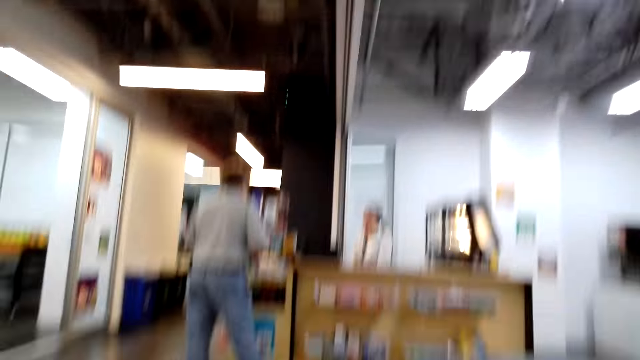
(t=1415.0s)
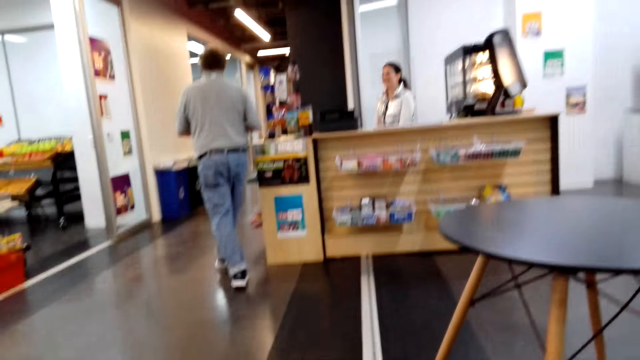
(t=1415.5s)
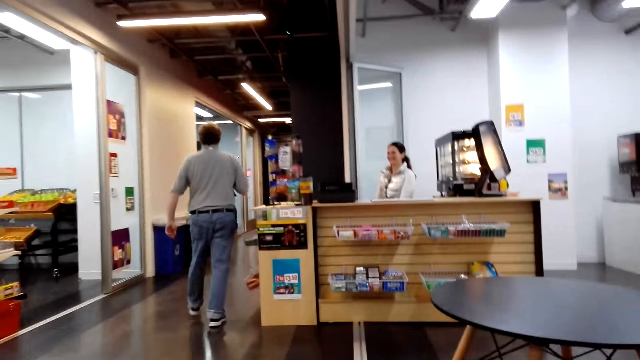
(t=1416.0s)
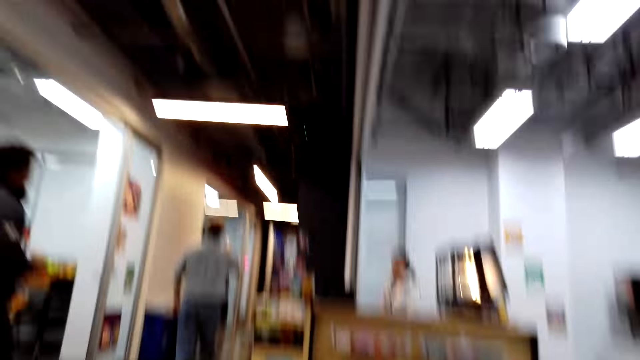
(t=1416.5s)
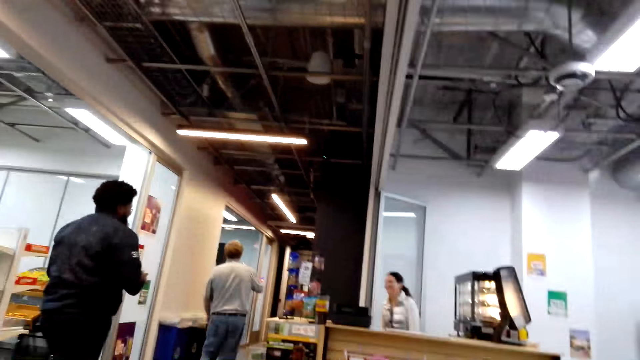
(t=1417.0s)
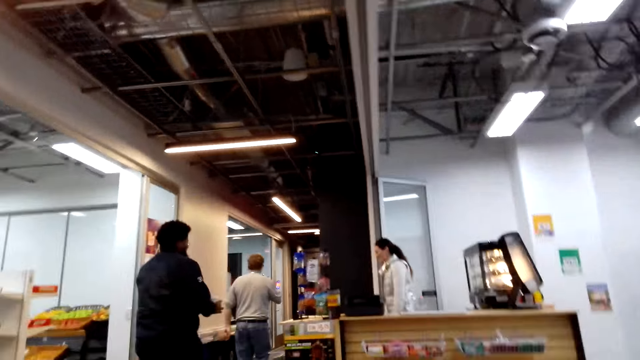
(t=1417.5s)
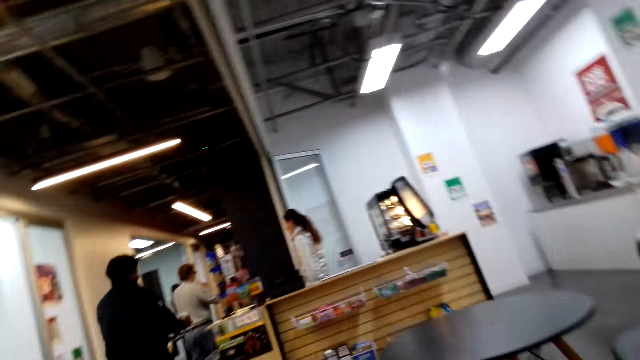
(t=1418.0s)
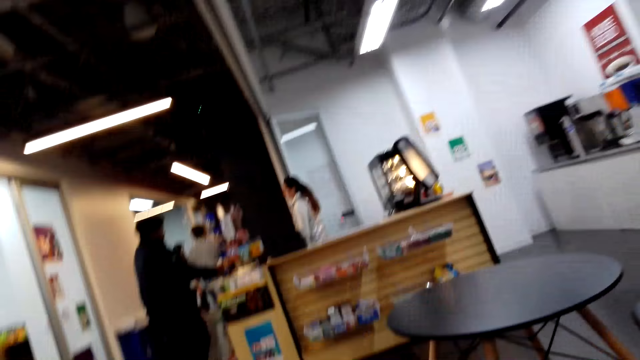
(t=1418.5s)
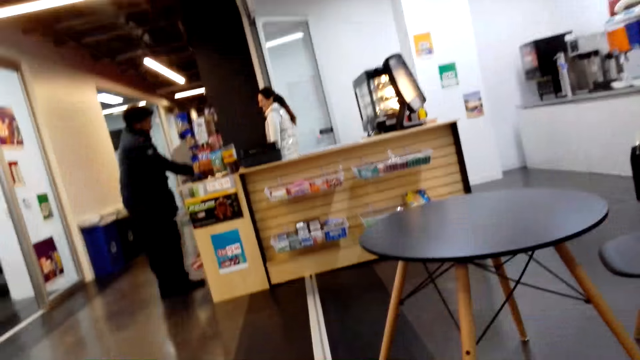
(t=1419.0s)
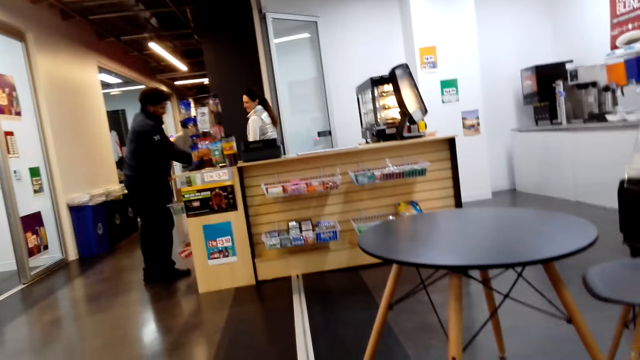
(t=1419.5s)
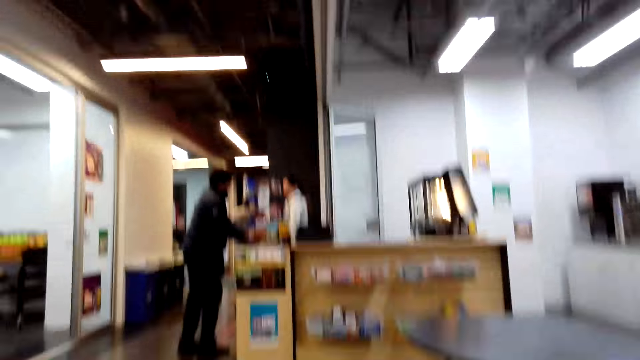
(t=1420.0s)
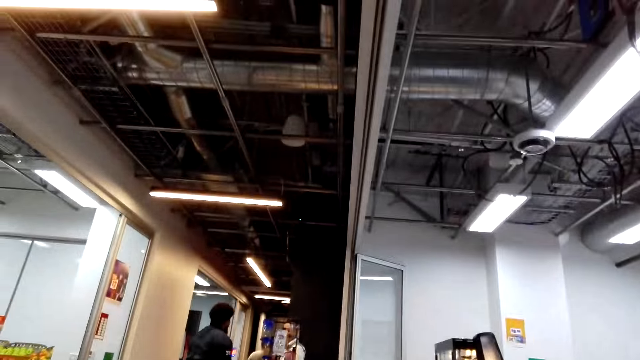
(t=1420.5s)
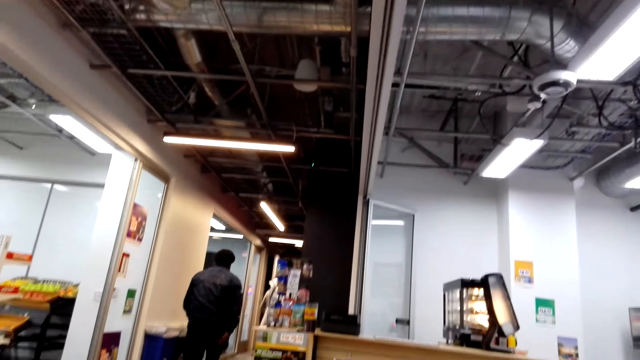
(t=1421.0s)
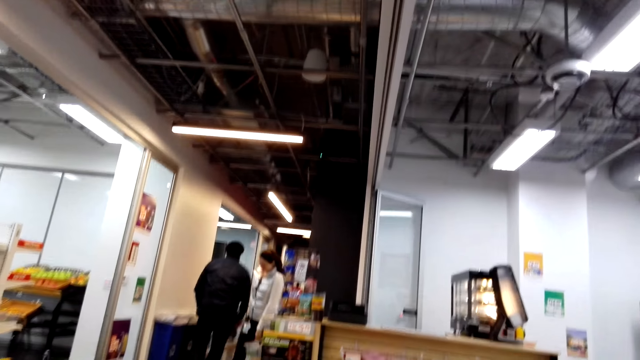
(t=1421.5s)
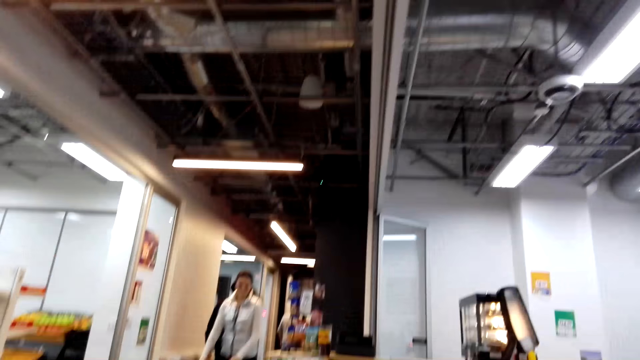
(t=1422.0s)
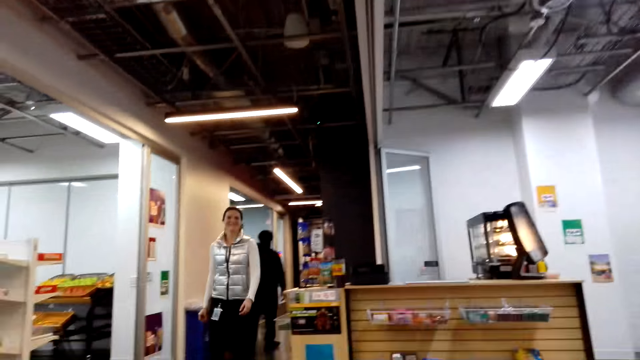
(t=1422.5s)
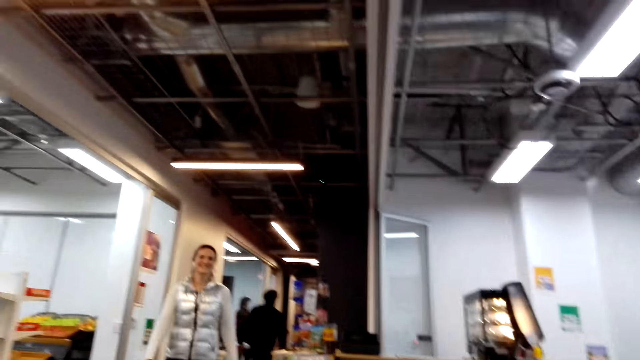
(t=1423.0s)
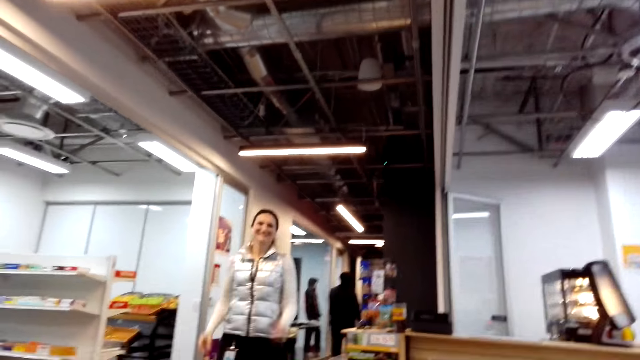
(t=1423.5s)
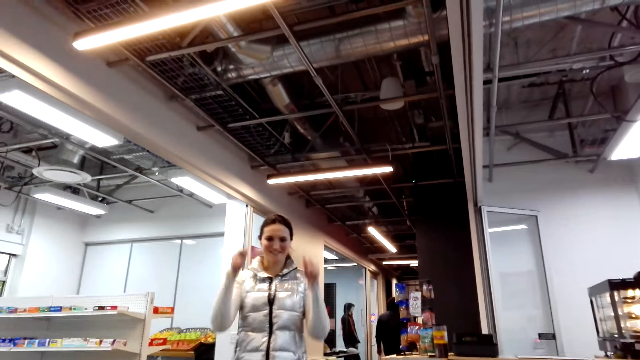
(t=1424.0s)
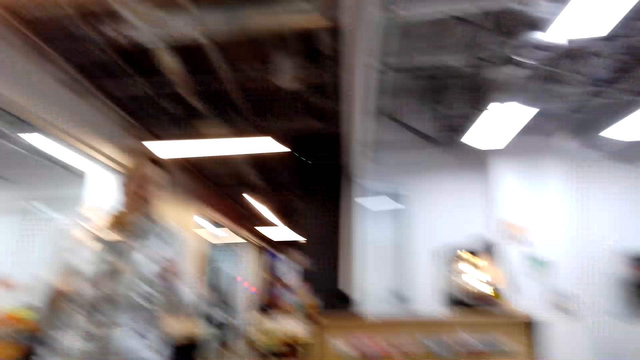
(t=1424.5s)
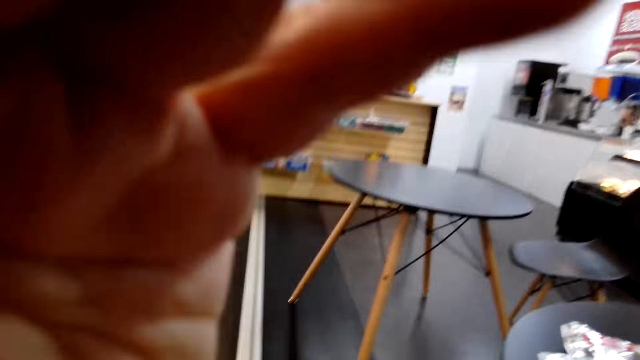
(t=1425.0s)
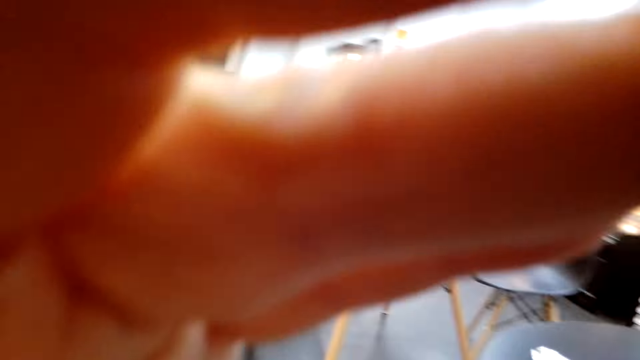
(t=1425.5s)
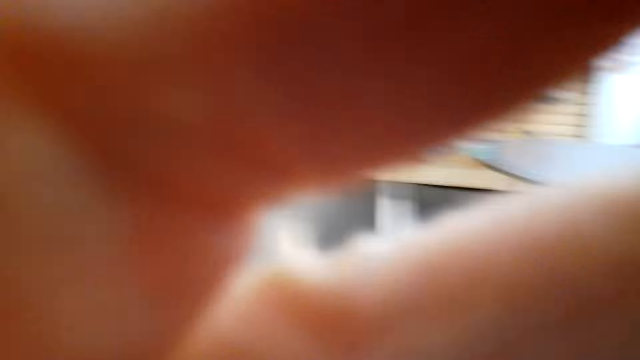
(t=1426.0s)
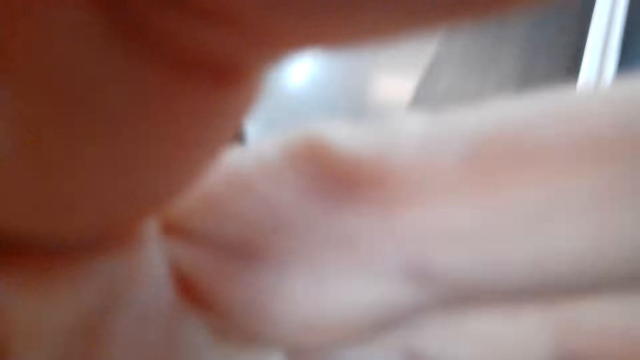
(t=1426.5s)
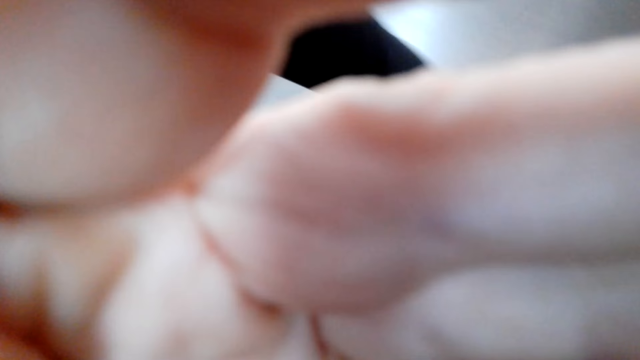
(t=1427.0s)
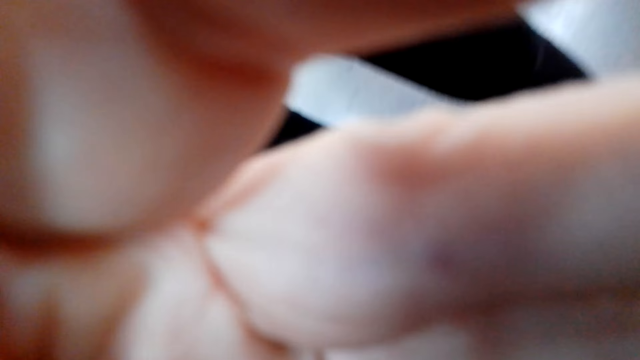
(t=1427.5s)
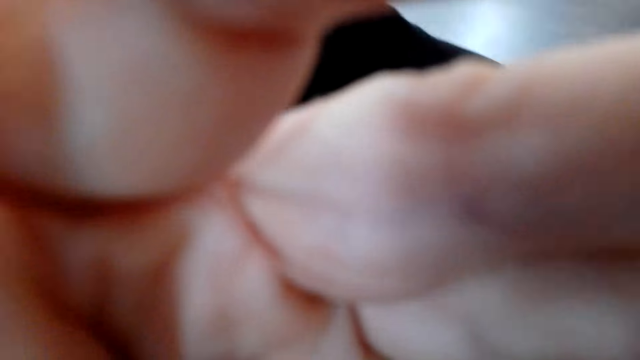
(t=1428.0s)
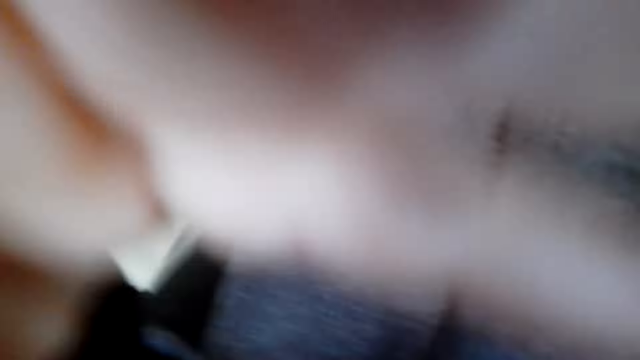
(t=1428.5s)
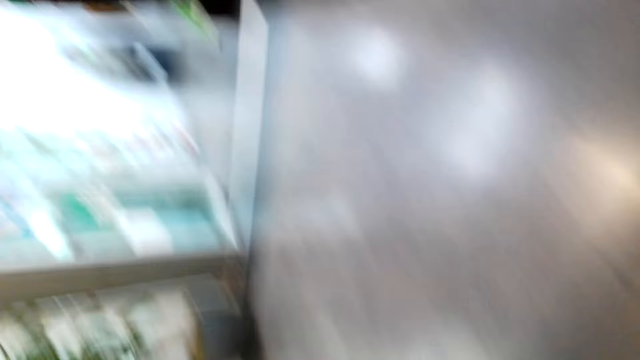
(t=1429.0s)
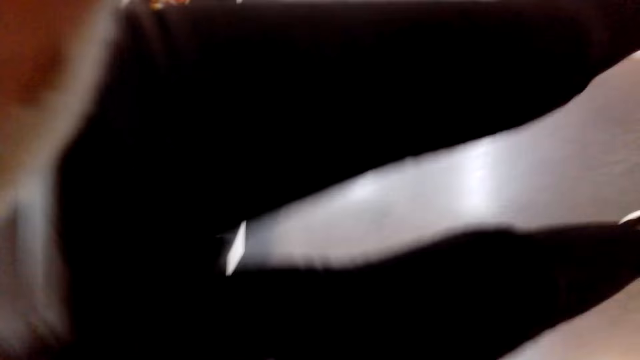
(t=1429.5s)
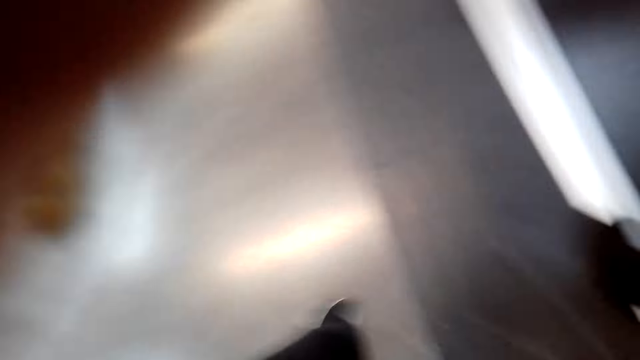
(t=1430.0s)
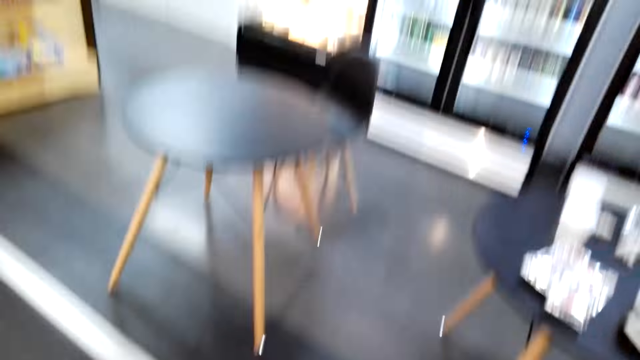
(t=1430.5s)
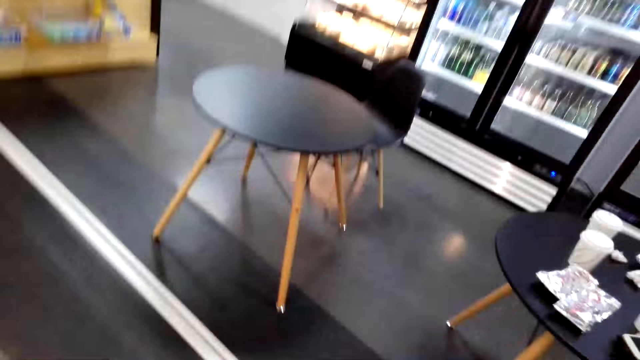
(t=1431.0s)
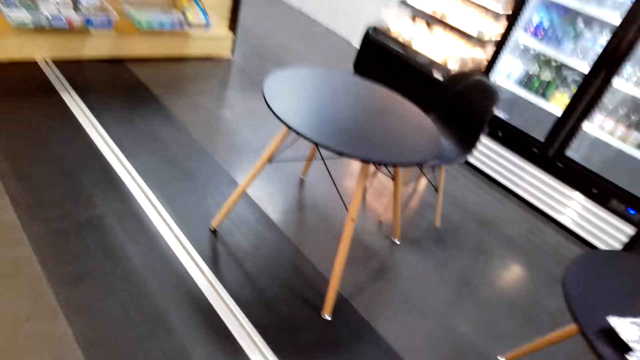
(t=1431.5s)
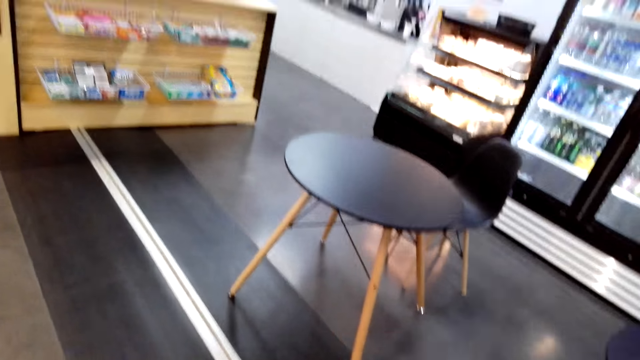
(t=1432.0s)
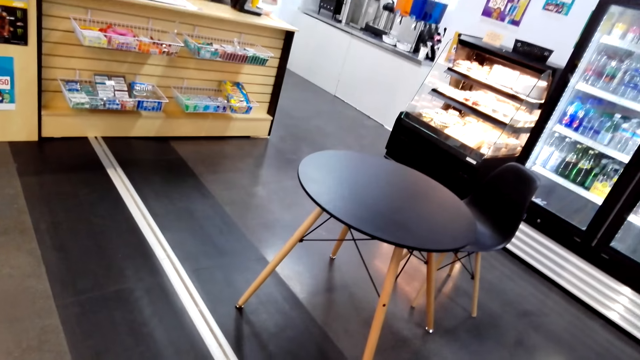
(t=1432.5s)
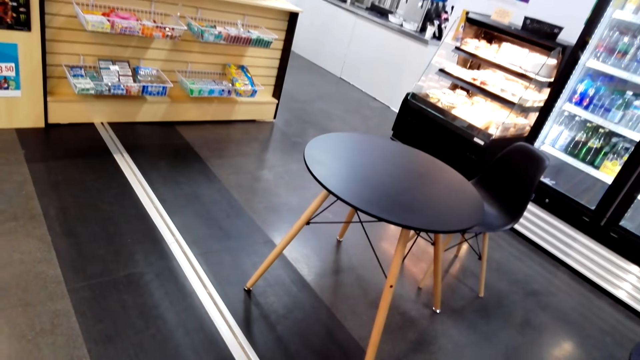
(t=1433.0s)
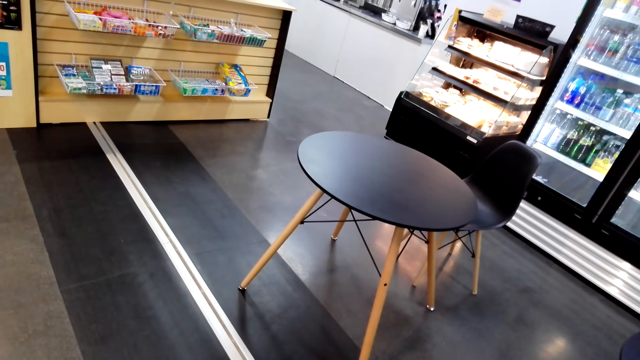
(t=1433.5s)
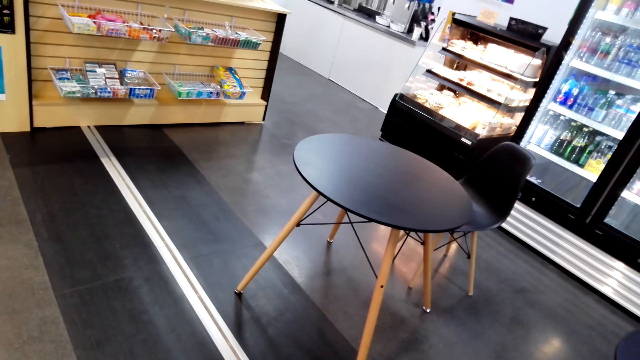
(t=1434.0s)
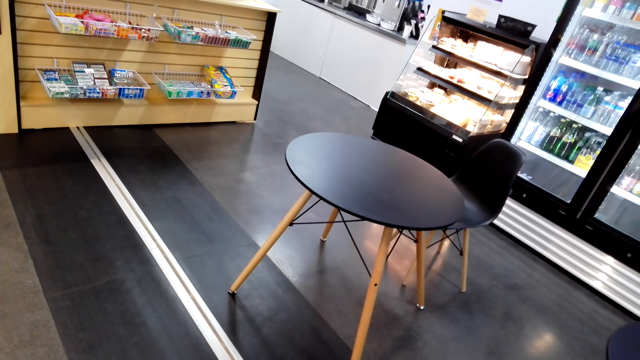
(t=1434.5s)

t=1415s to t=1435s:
The man walks around the room. The man walks towards something. Another man walks around the room. The woman walks around the room. The camera wearer raises the left hand to the camera. They adjust the camera. They withdraw the left hand from the camera. They turn around the room.
